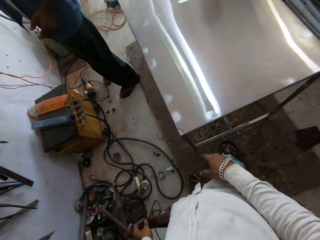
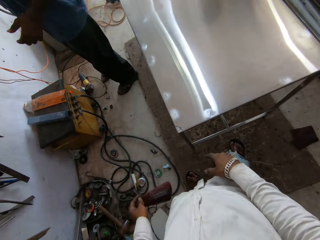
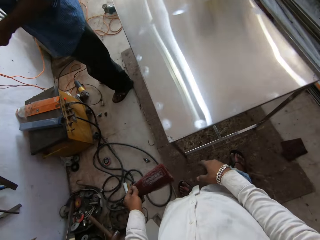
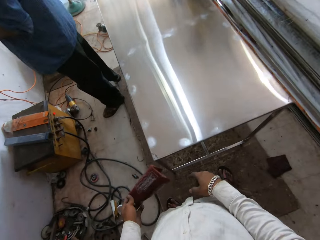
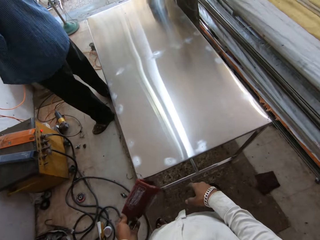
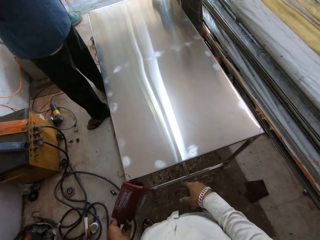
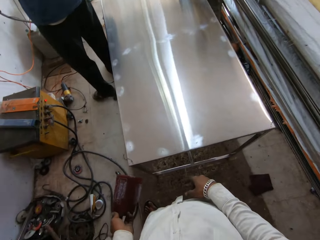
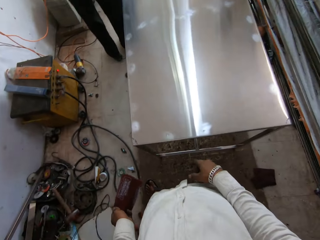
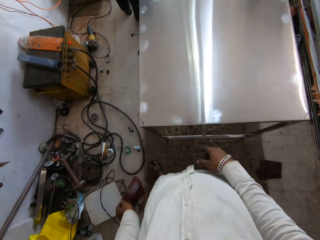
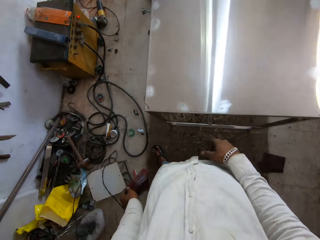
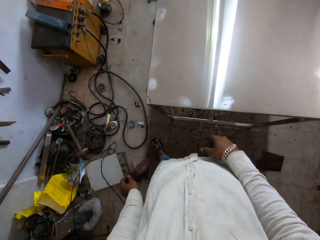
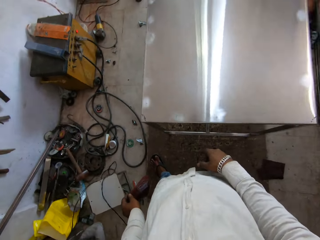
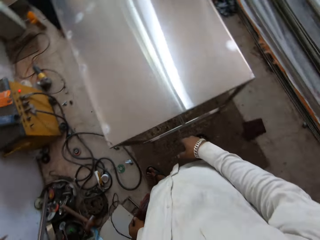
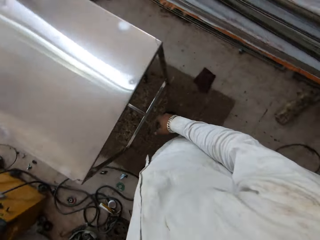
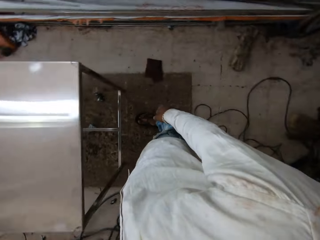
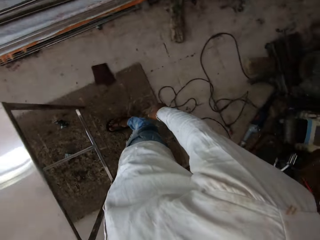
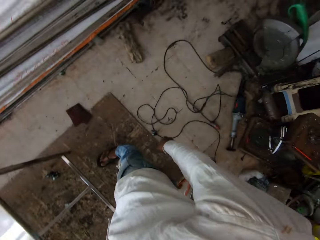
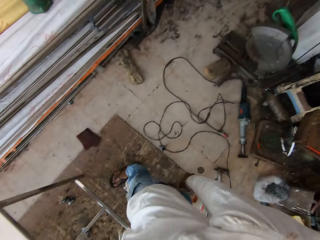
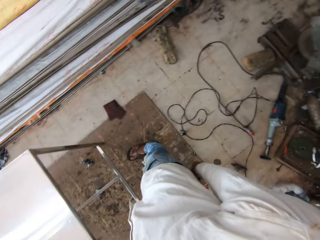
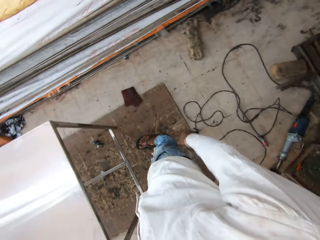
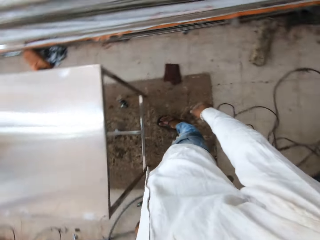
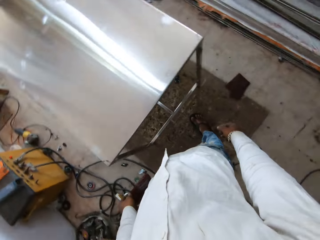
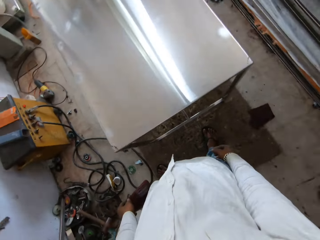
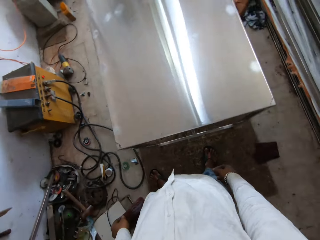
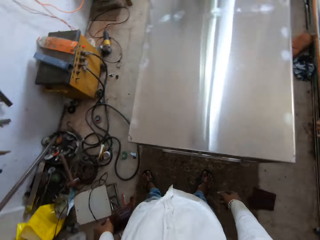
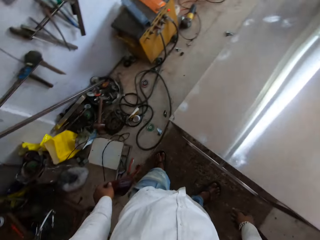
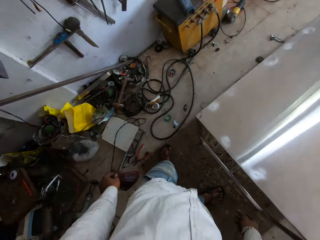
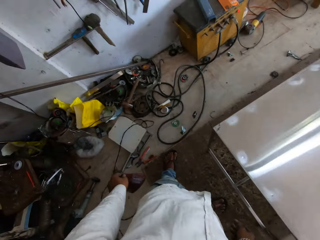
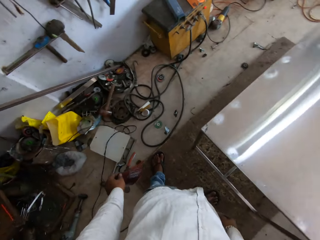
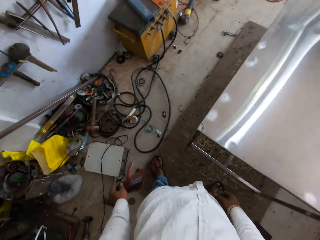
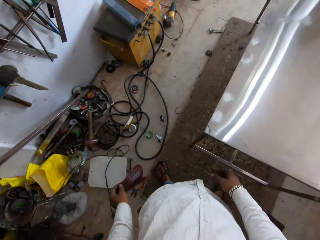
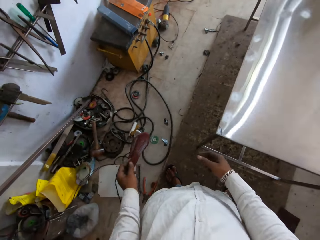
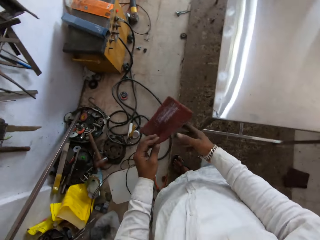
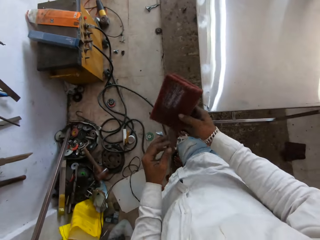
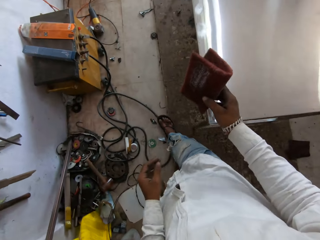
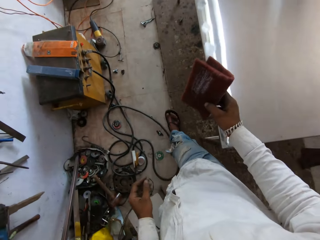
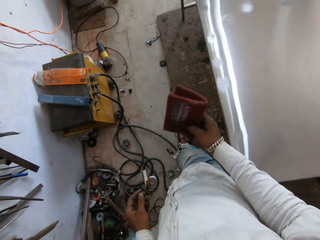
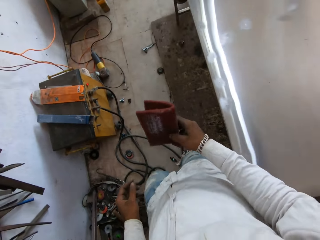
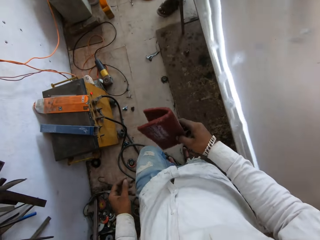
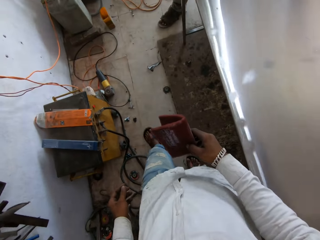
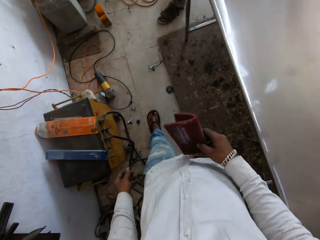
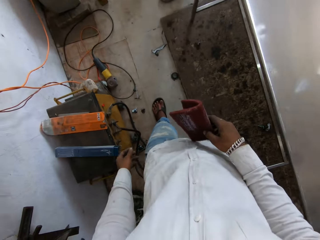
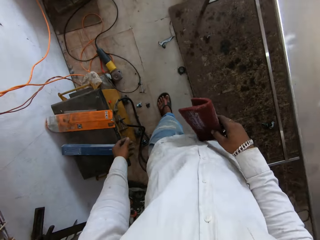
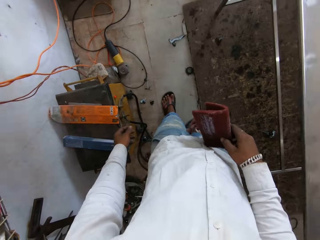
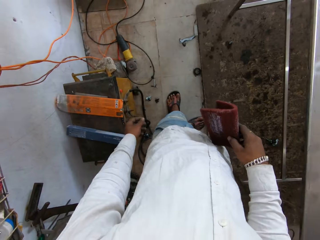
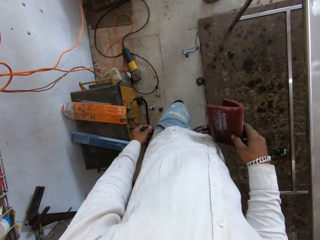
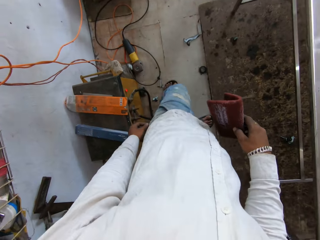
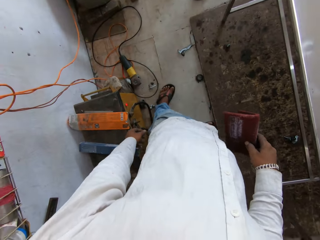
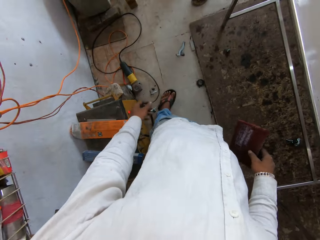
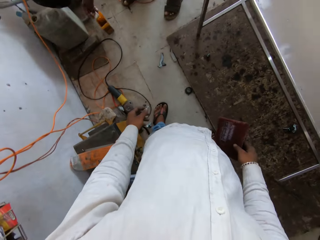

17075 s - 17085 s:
The camera wearer converses. They look around. They walk across the house, around the table.

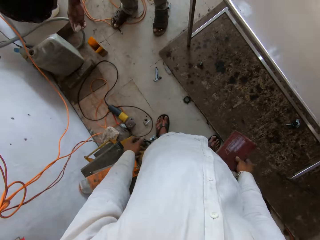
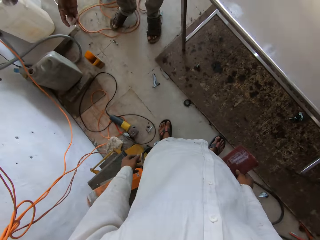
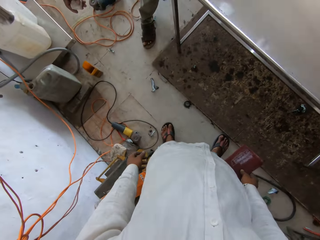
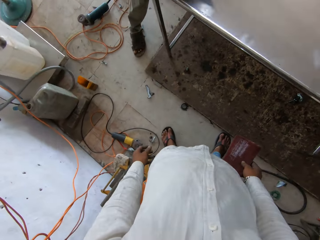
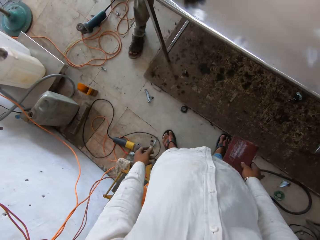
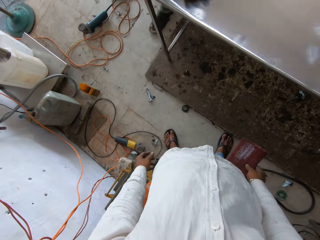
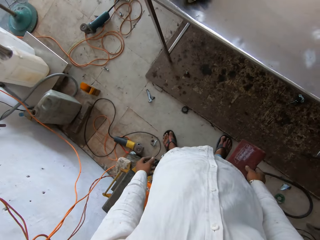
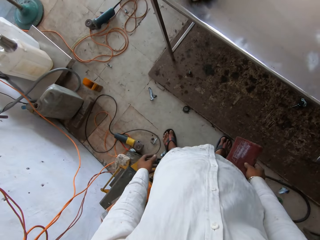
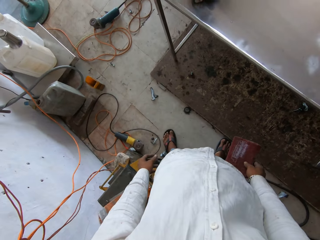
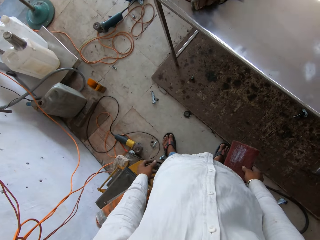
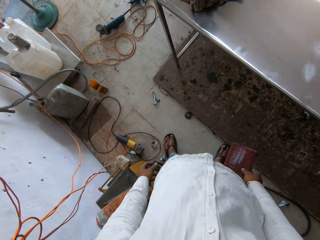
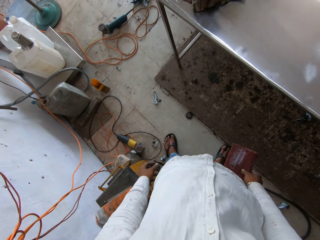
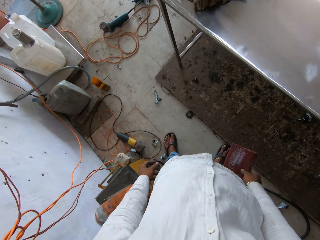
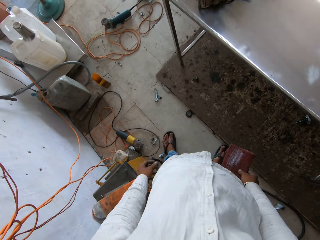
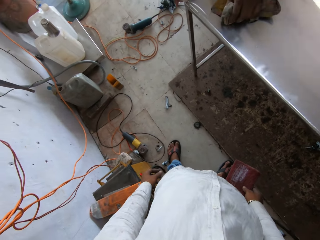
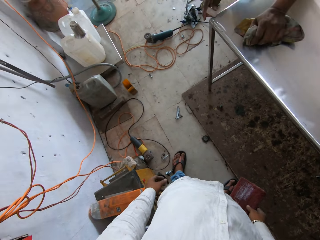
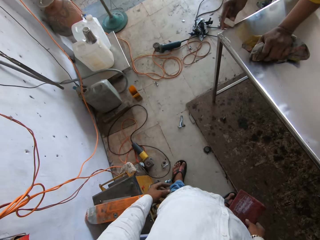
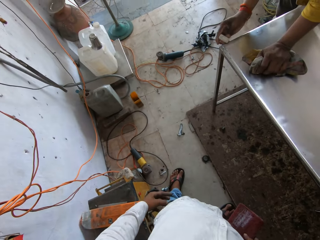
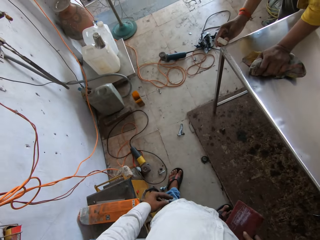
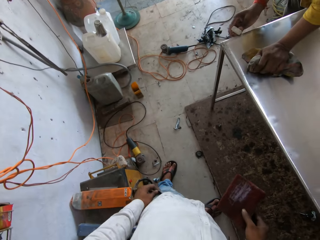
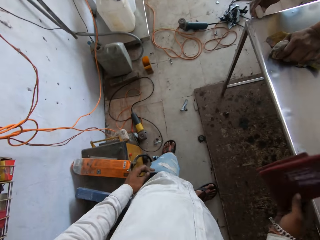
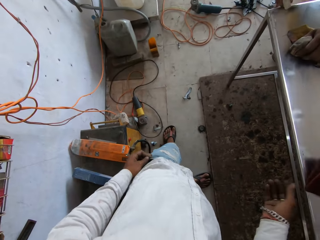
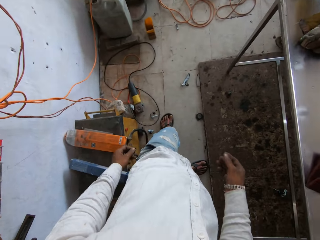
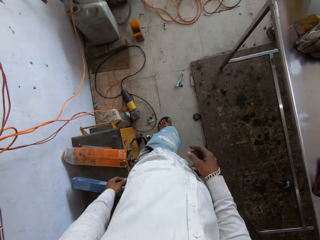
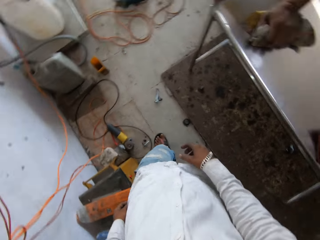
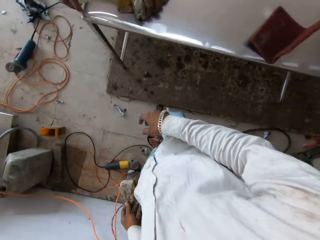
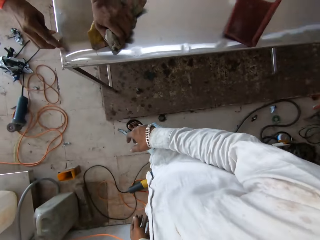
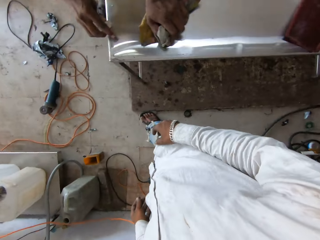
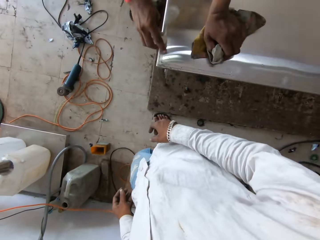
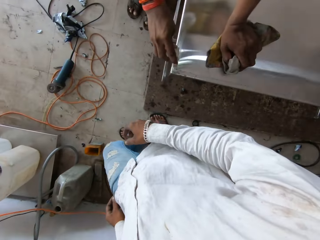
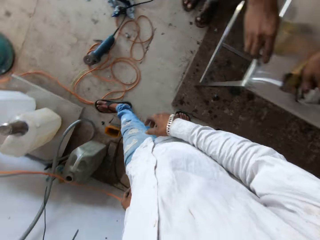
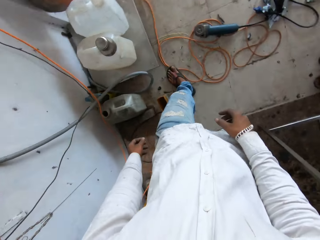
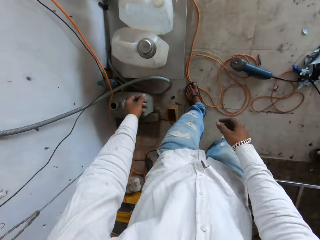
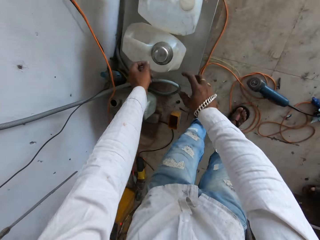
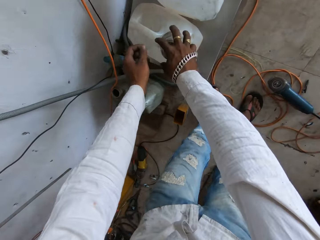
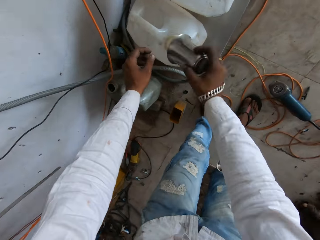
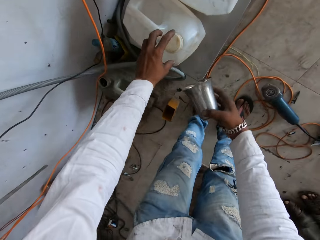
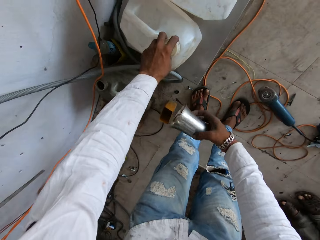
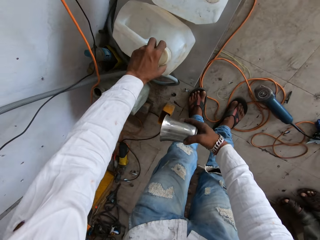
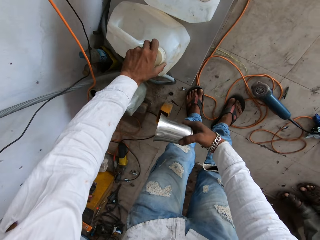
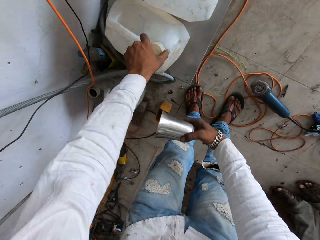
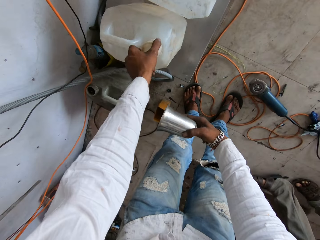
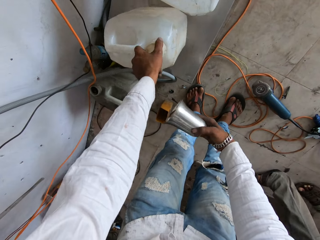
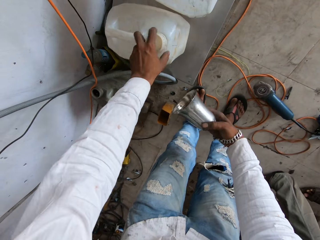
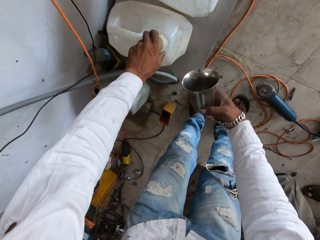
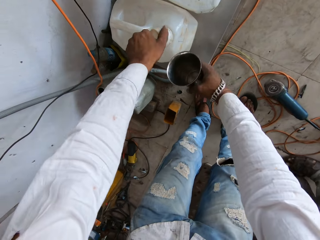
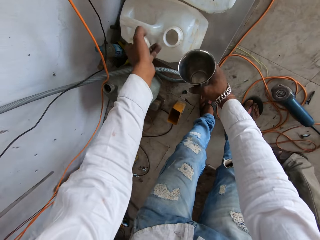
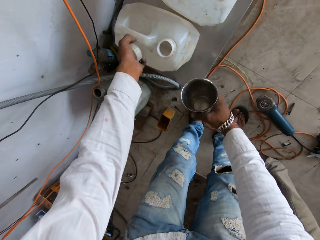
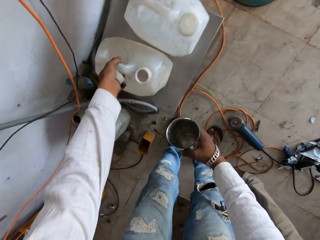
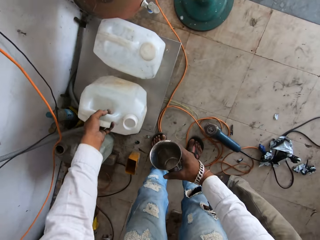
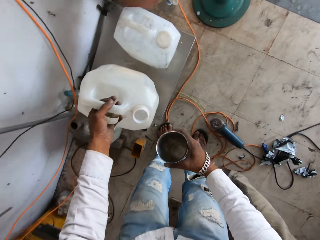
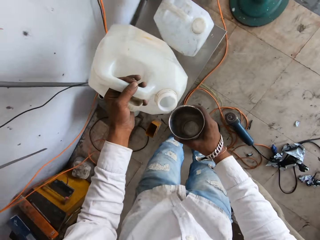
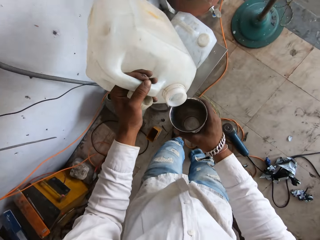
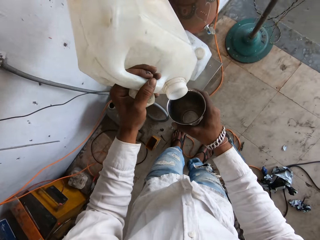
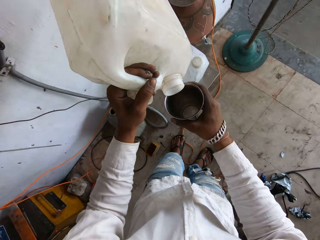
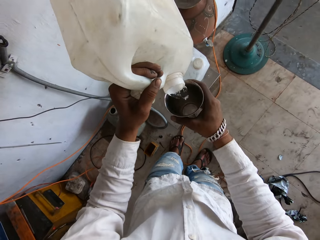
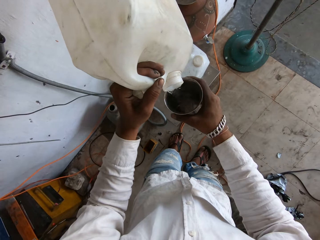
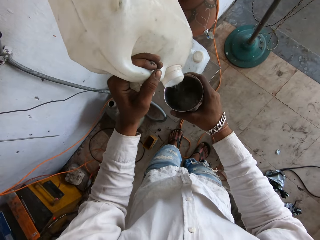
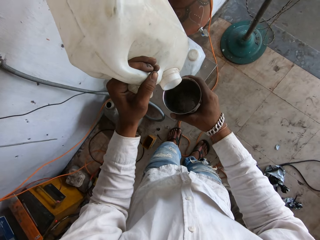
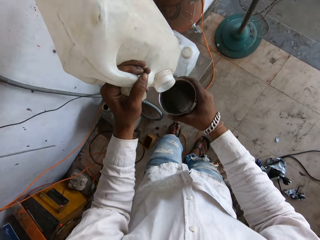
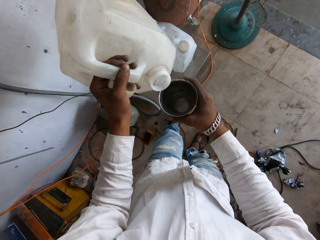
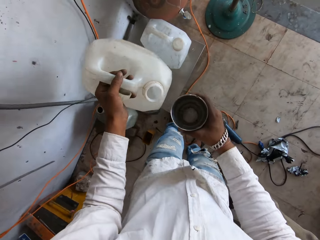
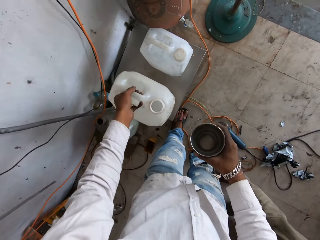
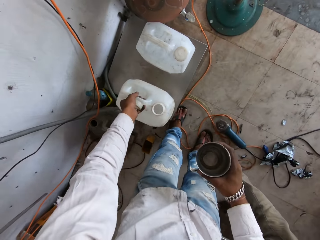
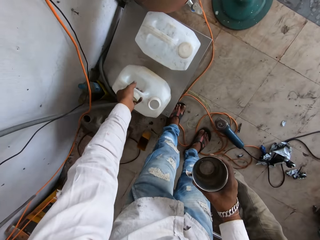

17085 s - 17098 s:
The camera wearer looks around. They put a piece of towel on the table. They throw the sandpaper on top of the table. They walk across the house towards the jerrycan. They pick up the stainless steel cup on top of the jerrycan. They open the bottle with the bottle lid. They pick up the bottle. They pour water in the cup.
